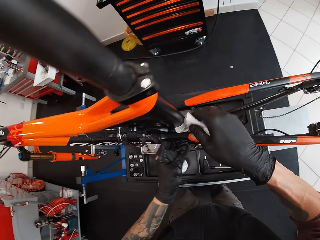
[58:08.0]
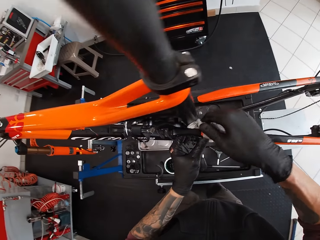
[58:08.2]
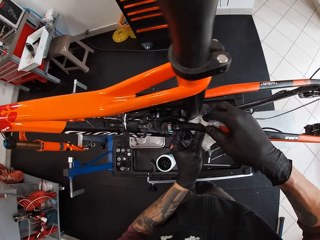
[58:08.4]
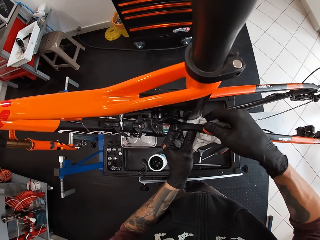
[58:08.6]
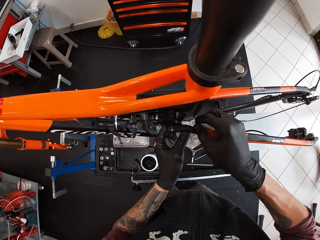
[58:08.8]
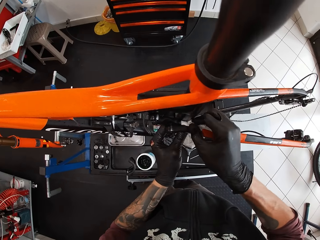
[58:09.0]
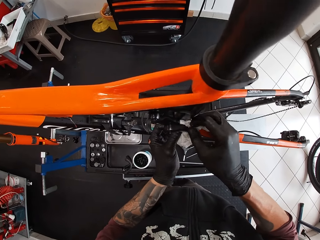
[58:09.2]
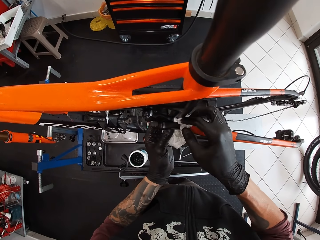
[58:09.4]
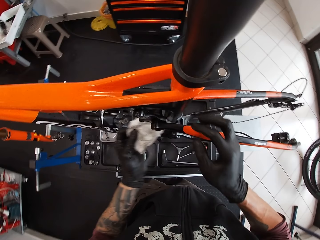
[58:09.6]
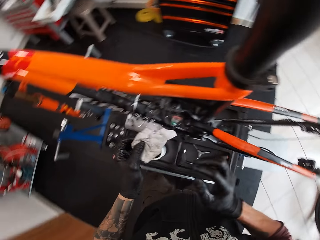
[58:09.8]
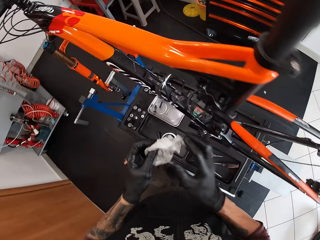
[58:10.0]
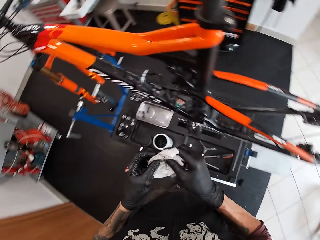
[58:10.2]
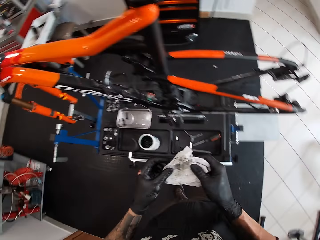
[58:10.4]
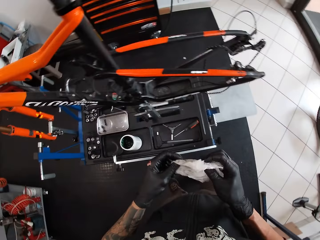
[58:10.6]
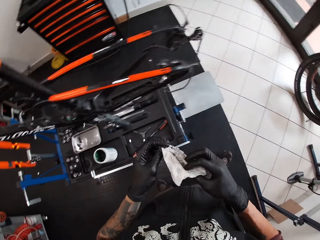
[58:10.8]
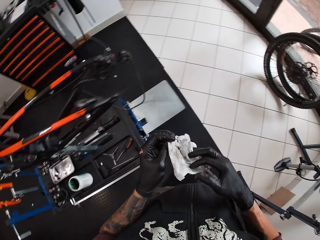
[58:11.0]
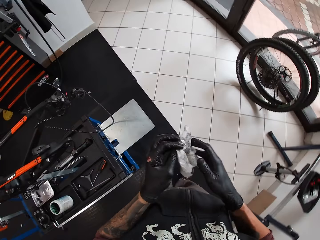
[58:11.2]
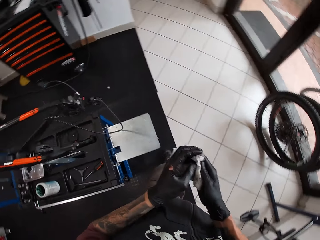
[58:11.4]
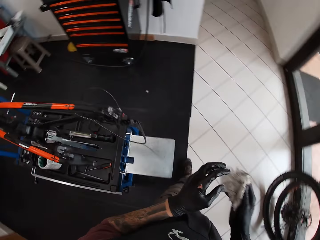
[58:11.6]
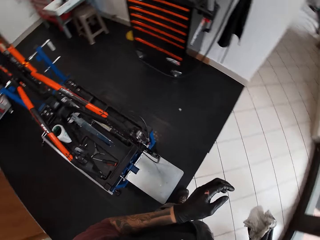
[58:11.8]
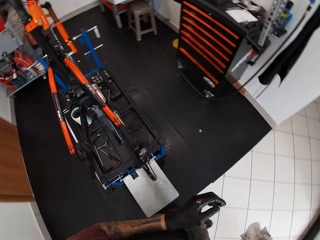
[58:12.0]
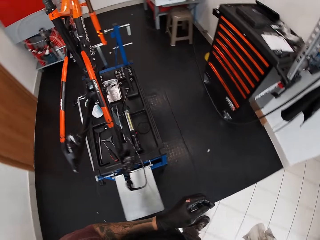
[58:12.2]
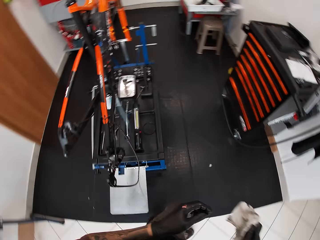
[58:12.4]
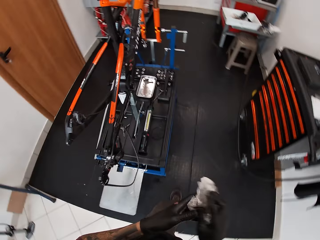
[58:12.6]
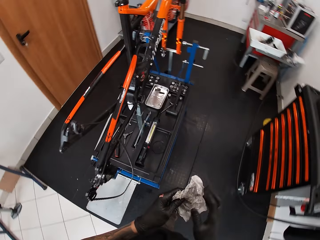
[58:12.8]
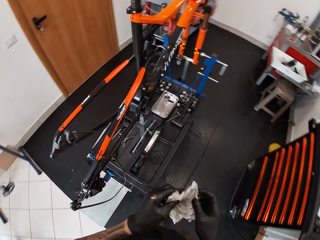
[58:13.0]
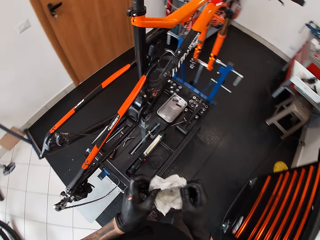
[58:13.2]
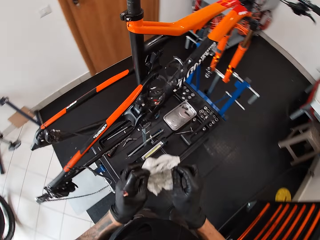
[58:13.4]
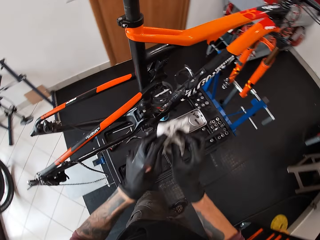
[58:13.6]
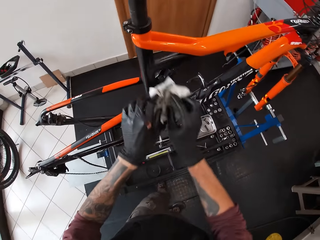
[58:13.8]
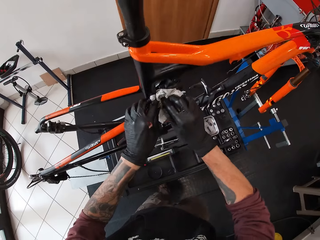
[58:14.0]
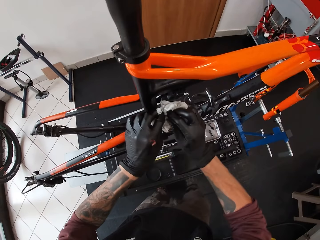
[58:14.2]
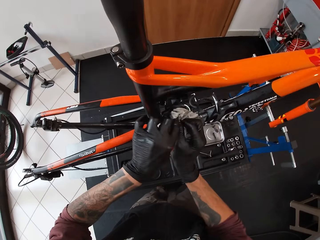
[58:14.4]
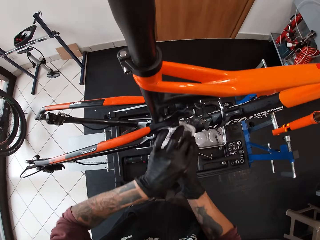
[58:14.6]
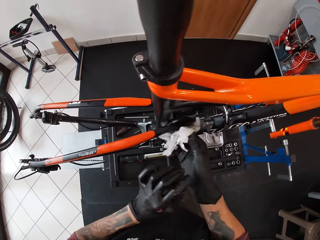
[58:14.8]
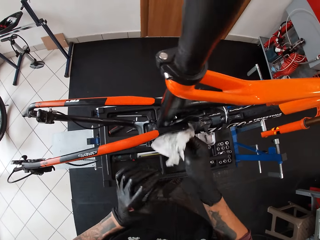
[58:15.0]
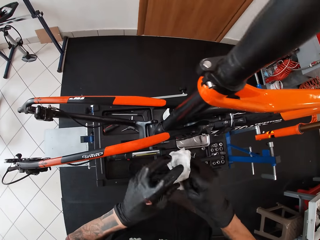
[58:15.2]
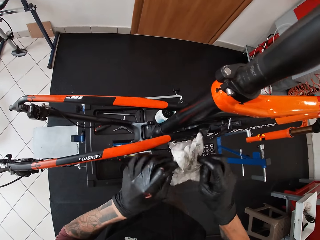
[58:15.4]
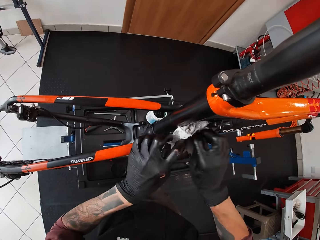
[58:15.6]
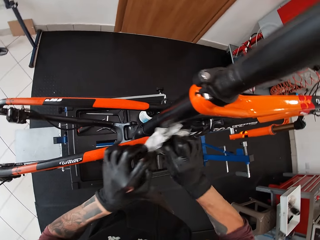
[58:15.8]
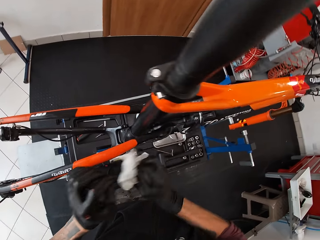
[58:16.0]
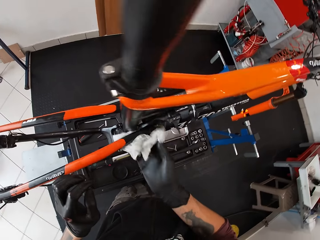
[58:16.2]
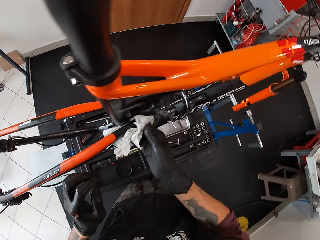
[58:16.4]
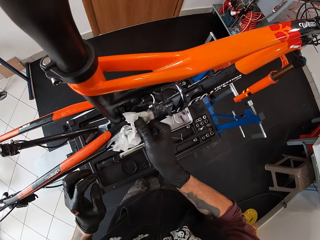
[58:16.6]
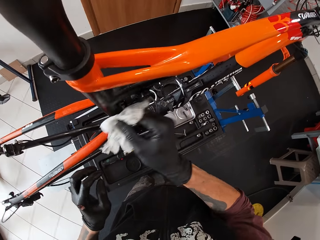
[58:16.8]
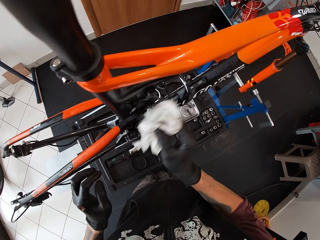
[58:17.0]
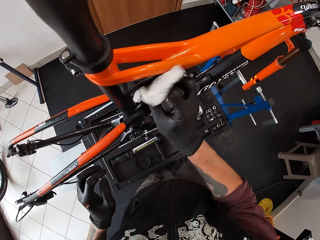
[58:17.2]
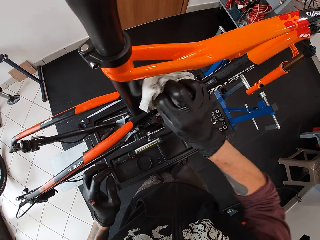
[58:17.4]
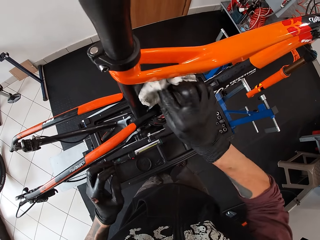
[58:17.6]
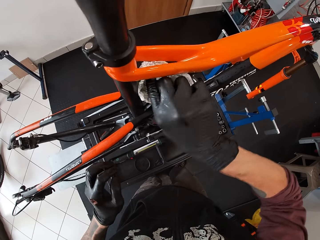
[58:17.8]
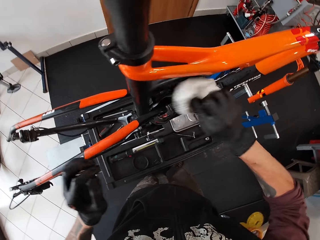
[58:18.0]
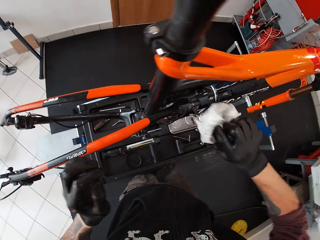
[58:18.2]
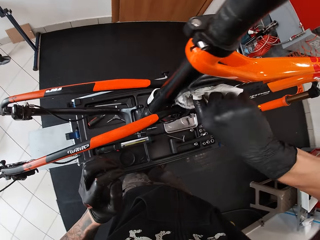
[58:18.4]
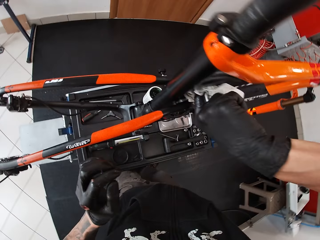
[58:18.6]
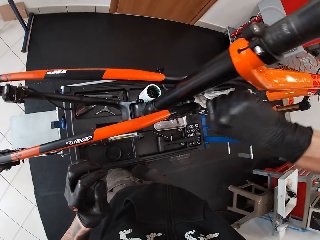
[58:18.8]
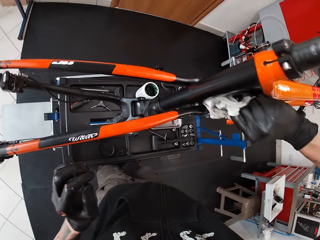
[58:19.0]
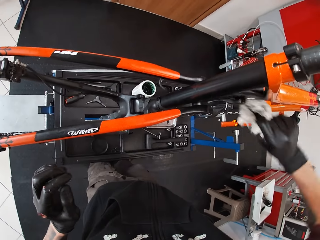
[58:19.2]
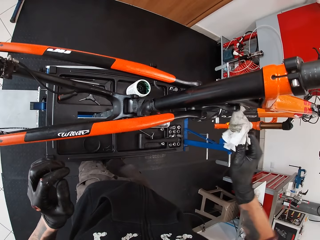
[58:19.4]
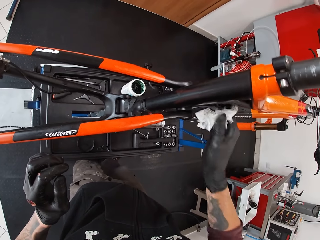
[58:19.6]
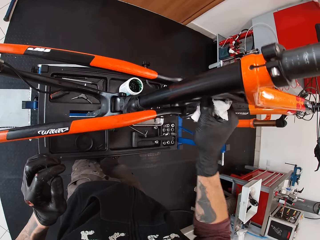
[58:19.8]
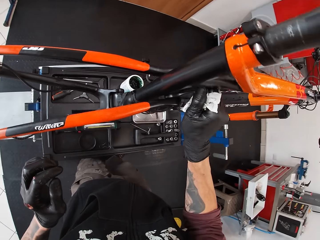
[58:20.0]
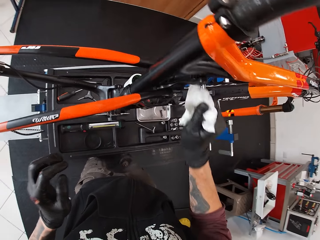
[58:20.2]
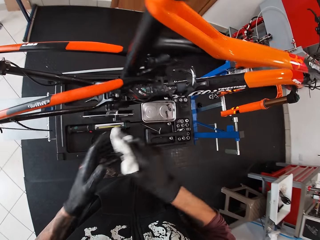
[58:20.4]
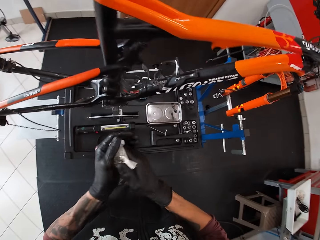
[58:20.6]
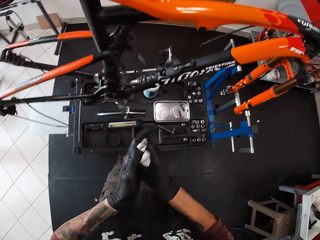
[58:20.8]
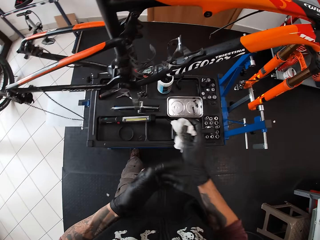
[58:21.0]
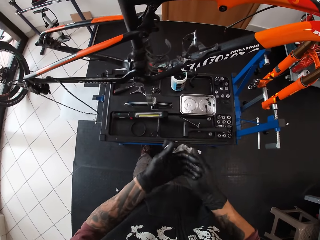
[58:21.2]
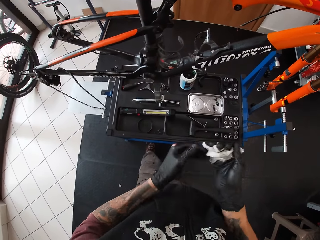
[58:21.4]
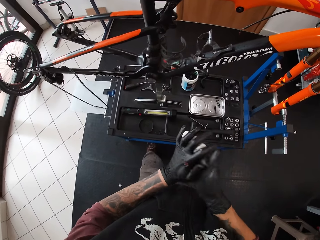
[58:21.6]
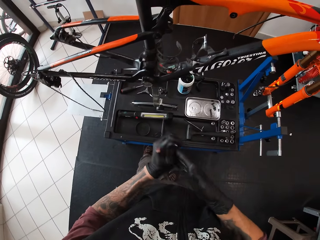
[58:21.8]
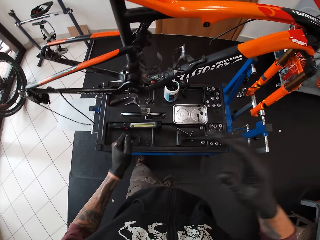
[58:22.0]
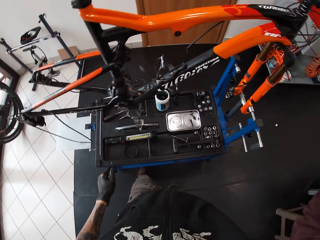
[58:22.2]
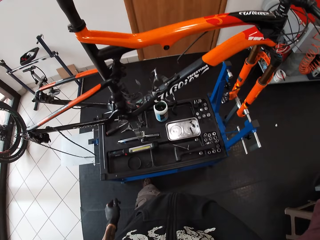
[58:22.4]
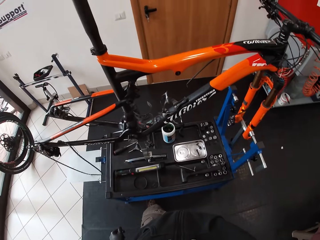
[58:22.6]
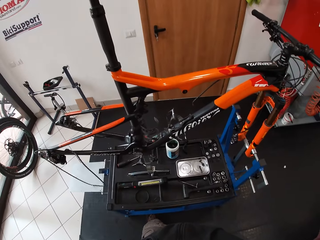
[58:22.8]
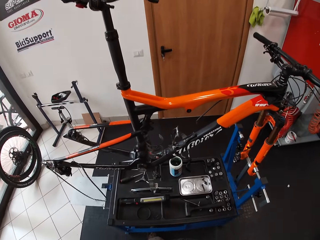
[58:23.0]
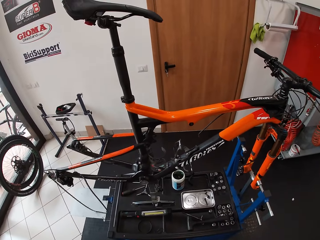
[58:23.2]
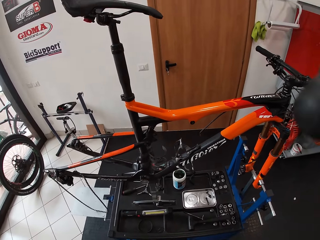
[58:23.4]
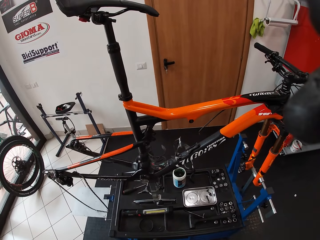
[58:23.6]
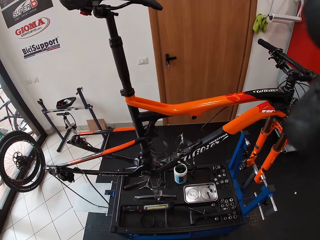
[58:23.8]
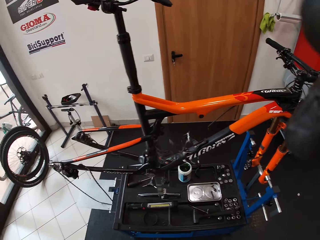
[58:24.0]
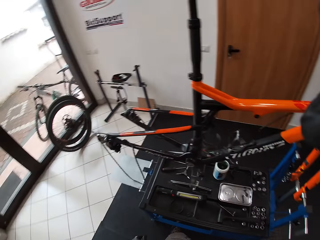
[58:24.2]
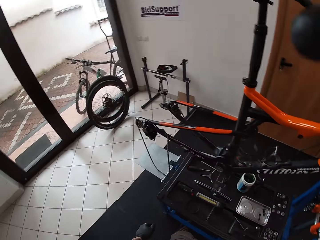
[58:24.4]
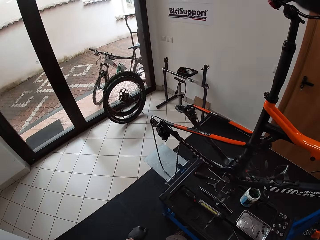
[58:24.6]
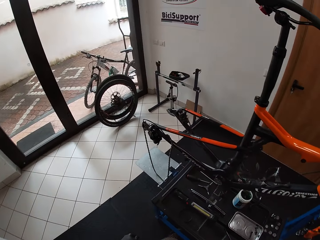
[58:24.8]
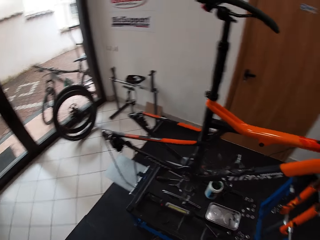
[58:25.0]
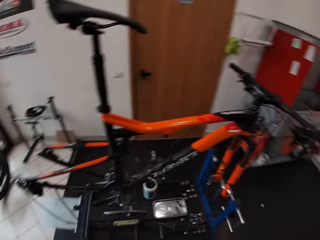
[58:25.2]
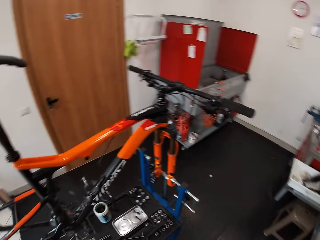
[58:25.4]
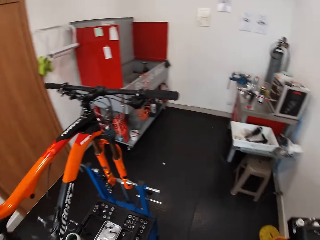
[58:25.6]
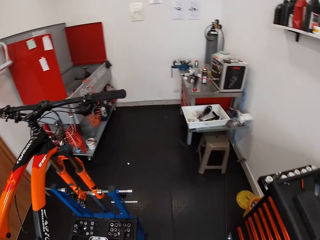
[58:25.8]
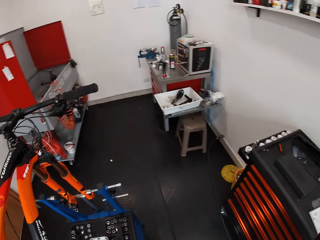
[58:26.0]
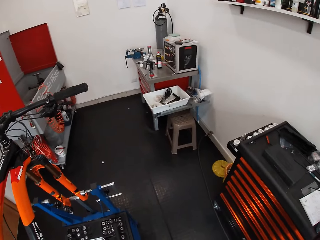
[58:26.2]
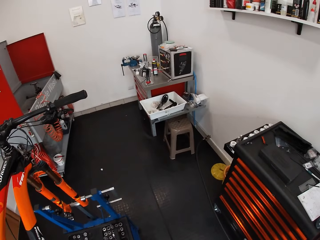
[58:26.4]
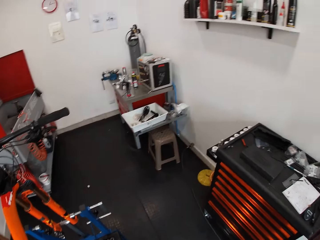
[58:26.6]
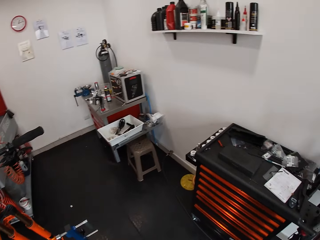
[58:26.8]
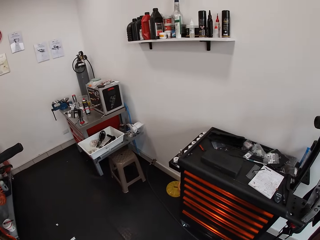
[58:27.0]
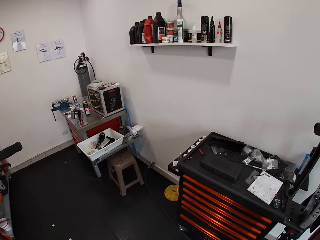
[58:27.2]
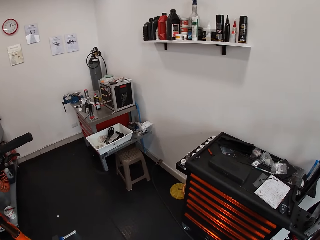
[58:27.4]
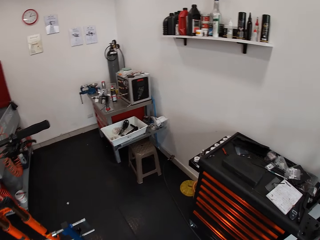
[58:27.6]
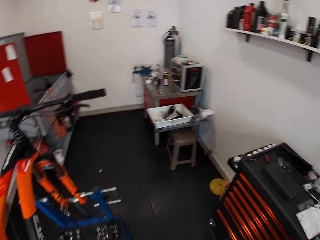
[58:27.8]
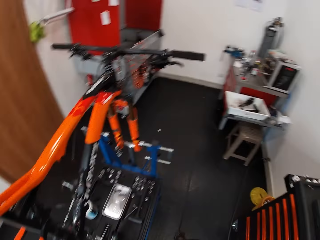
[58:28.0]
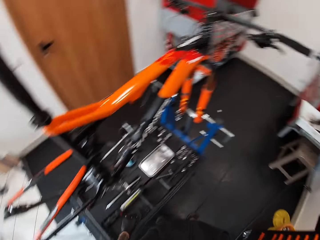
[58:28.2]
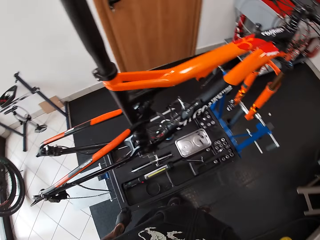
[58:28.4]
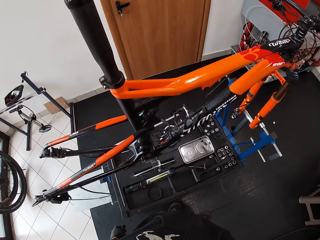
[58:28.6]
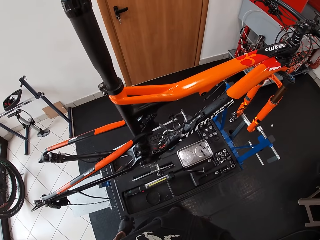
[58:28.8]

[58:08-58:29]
The camera wearer wipes the bike with tissue paper. He folds the tissue paper and walks around. He wipes the bike with the tissue paper. He cleans his left hand with the tissue paper in his right hand. He passes the paper in his right hand to his left hand. He touches his face with his right hand. He touches the camera. He turns around.
